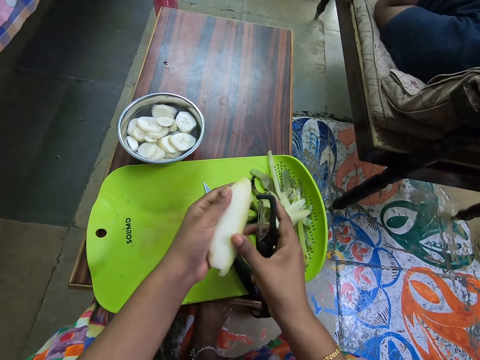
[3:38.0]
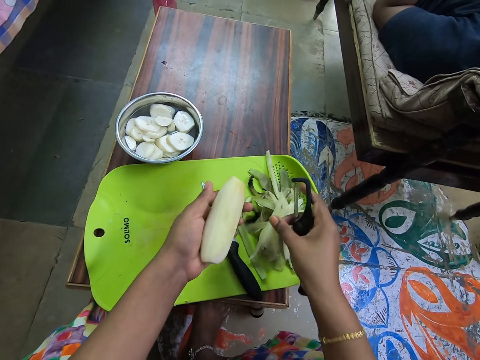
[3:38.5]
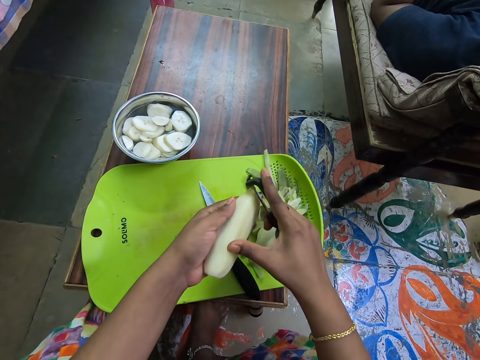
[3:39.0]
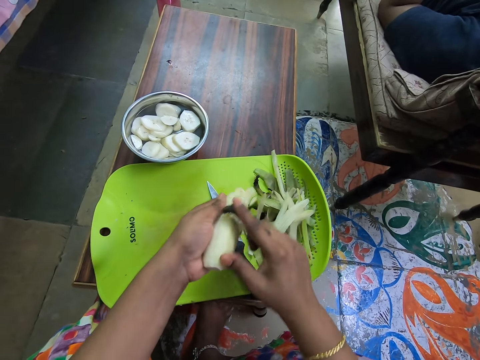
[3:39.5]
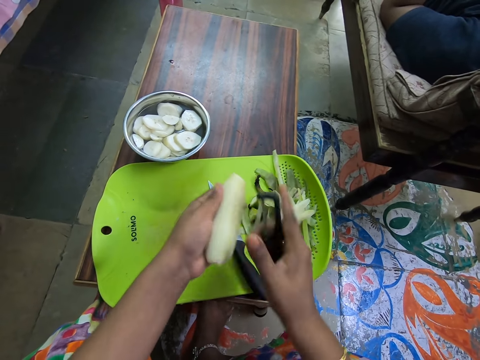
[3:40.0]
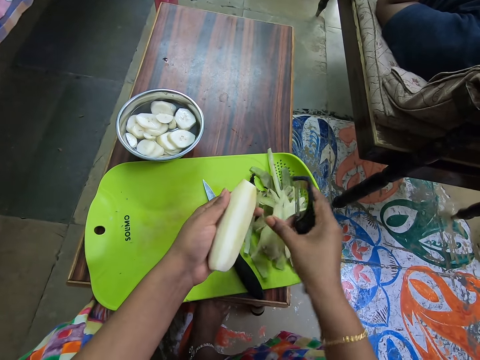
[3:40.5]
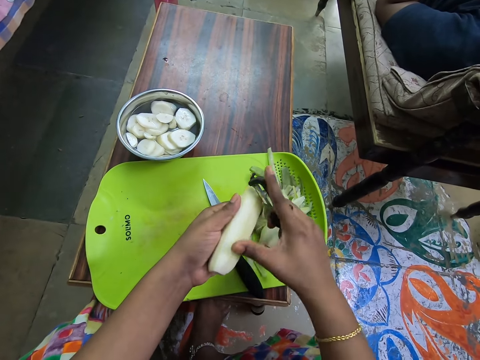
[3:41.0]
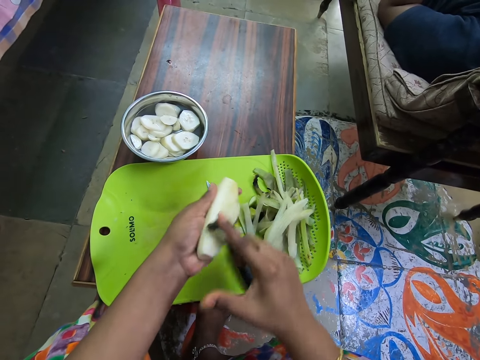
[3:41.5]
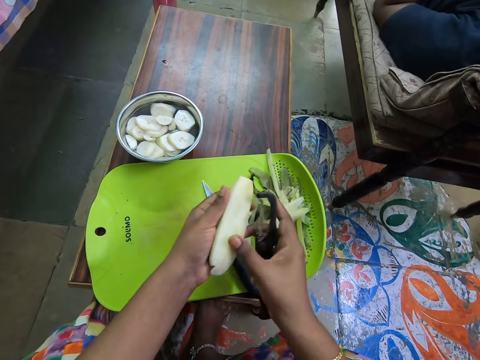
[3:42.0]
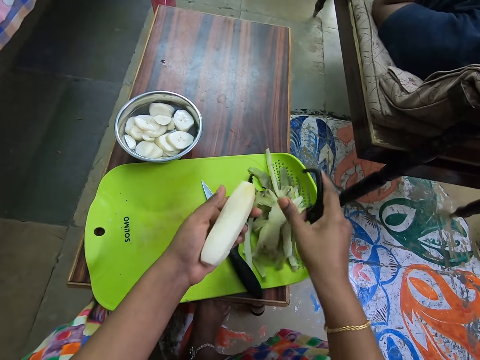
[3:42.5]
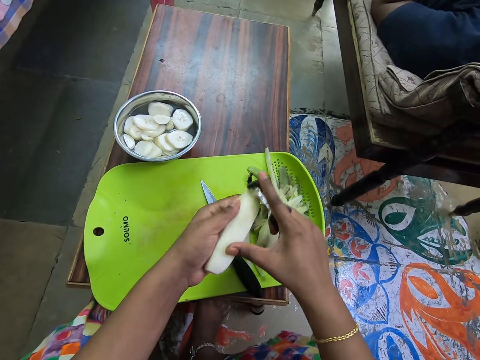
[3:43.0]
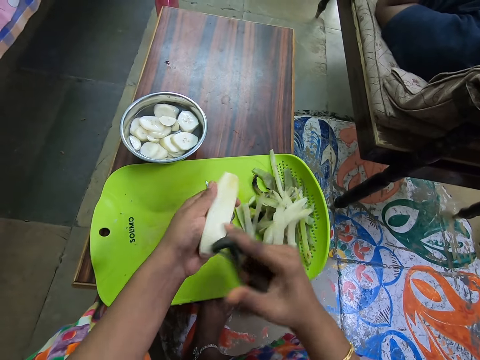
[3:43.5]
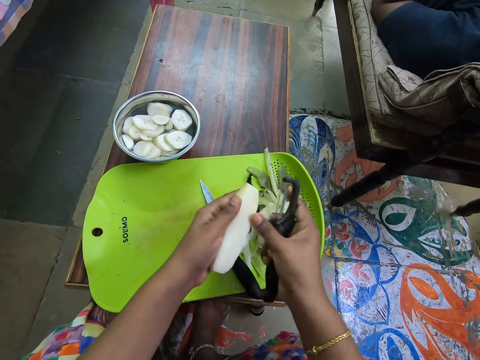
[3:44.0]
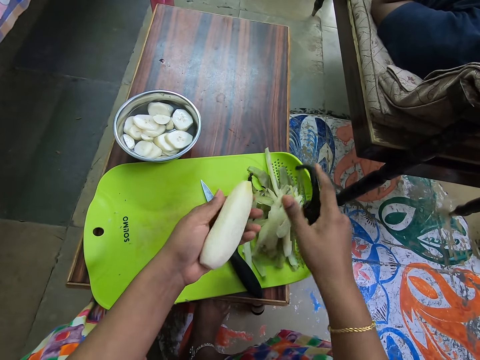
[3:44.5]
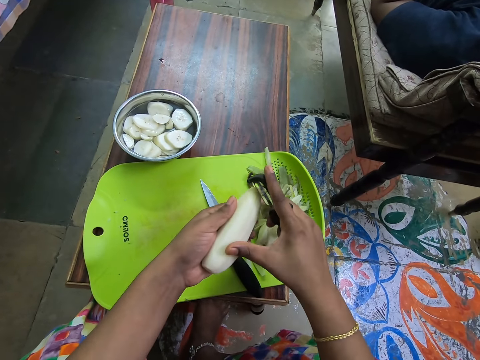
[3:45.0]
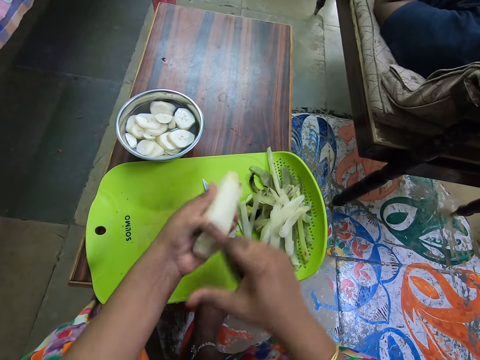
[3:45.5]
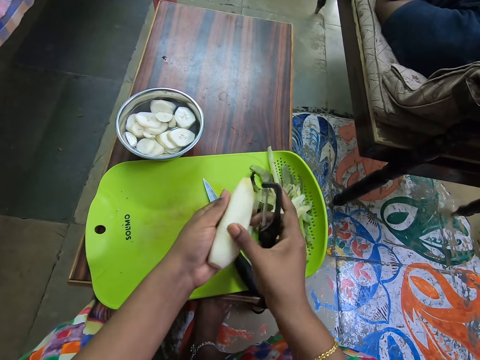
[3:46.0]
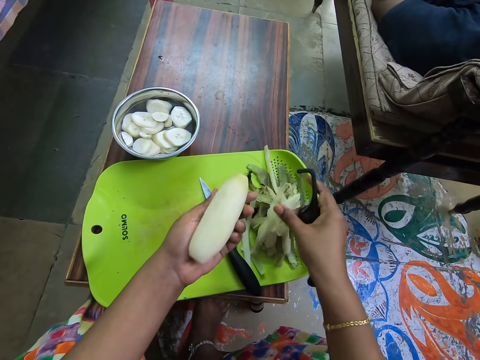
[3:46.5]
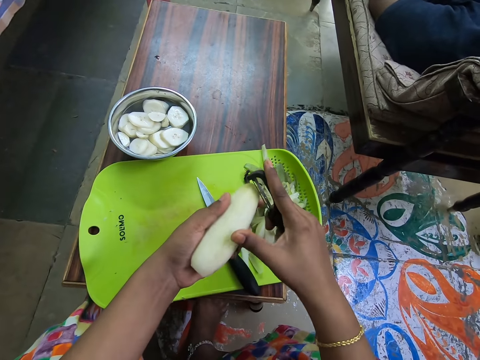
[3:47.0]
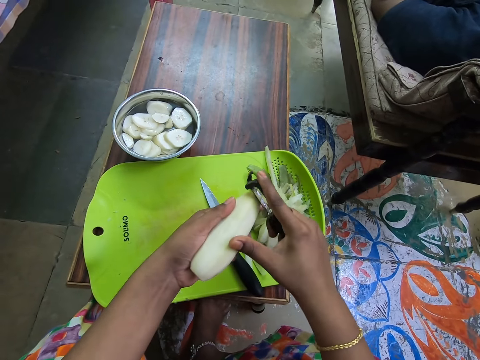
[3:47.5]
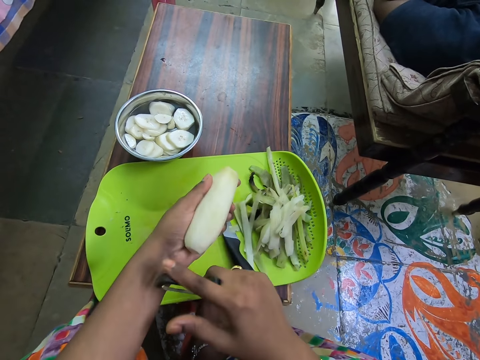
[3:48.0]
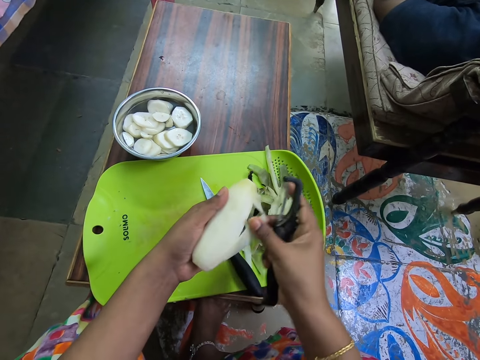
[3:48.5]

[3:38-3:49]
The camera wearer pulls the peel from the banana with her right hand. She drops the peel on the tray with her right hand. She peels the banana with the peeler in her right hand. She pulls the peel from the banana with her right hand. She drops the peel on the tray with her right hand. She peels the banana with the peeler in her right hand. She pulls the peel from the banana with her right hand. She drops the peel on the tray with her right hand. She peels the banana with the peeler in her right hand. She pulls the peel from the banana with her right hand. She drops the peel on the tray with her right hand. She peels the banana with the peeler in her right hand. She pulls the peel from the banana with her right hand. She drops the peel on the tray with her right hand. She peels the banana with the peeler in her right hand.

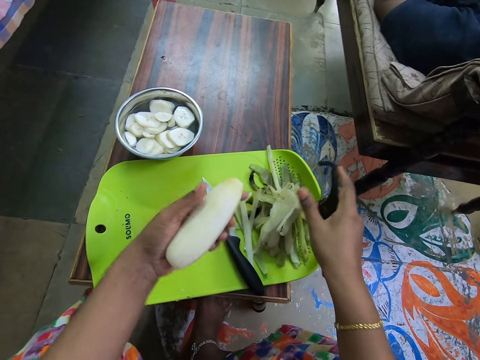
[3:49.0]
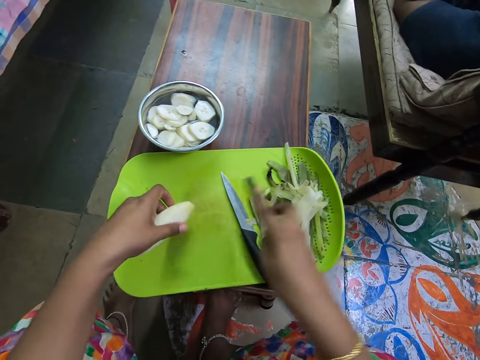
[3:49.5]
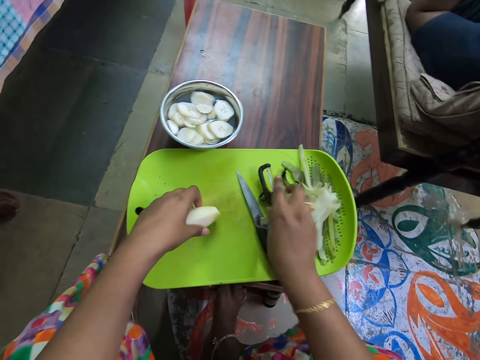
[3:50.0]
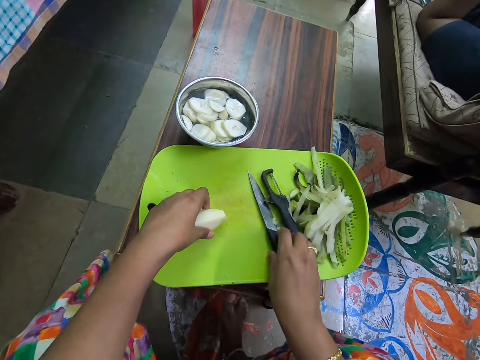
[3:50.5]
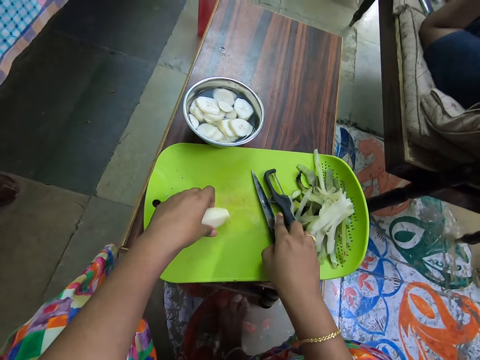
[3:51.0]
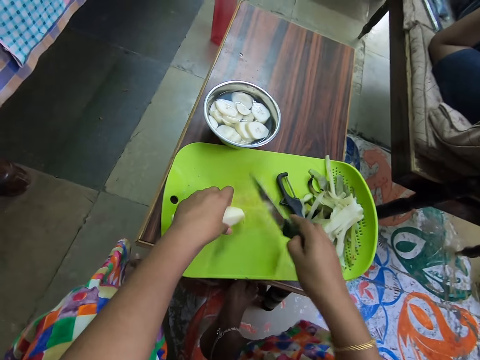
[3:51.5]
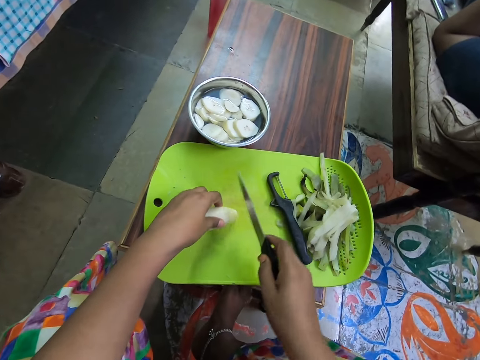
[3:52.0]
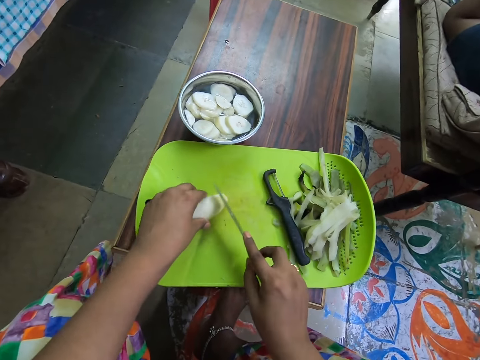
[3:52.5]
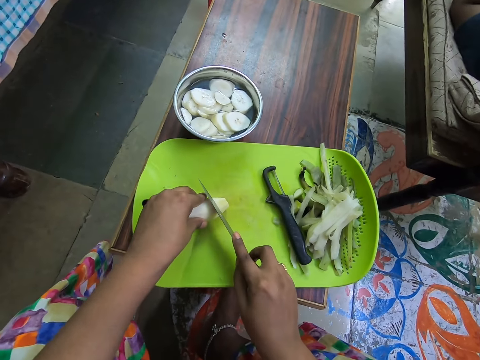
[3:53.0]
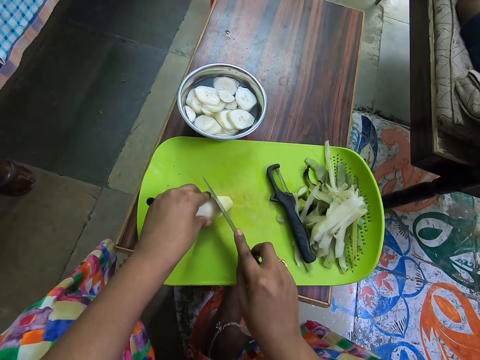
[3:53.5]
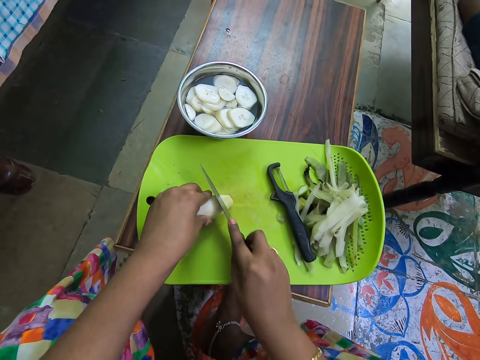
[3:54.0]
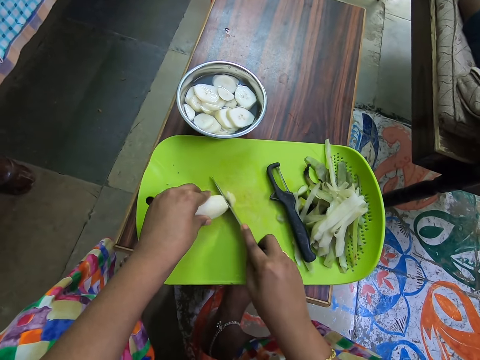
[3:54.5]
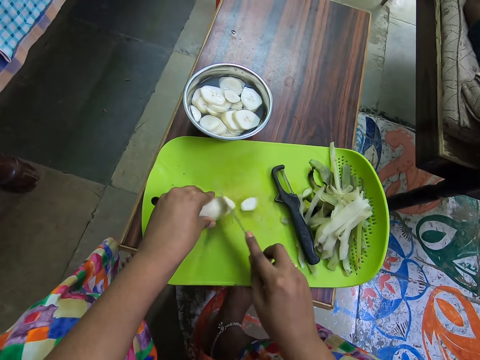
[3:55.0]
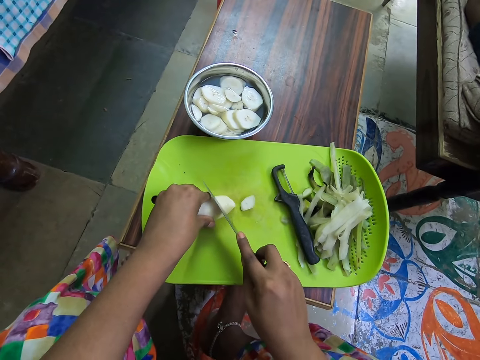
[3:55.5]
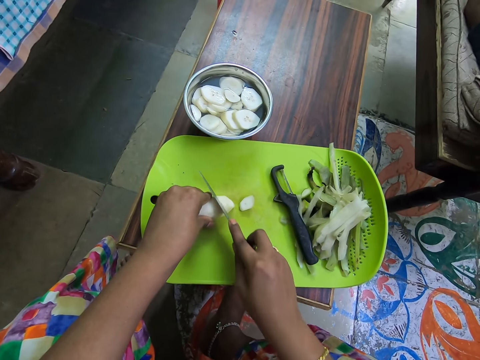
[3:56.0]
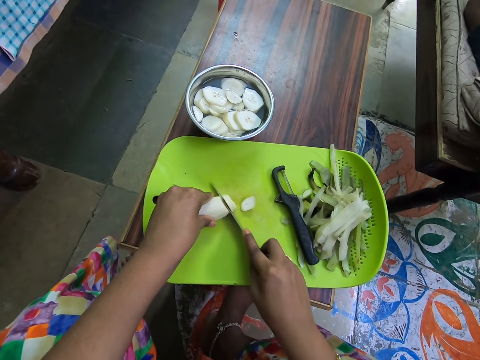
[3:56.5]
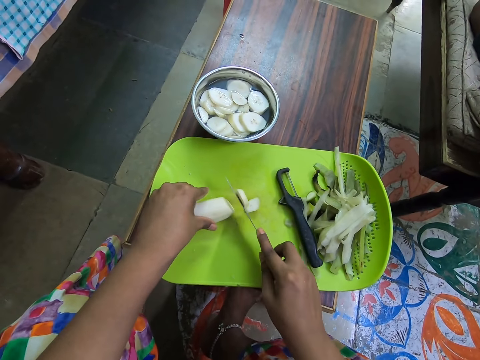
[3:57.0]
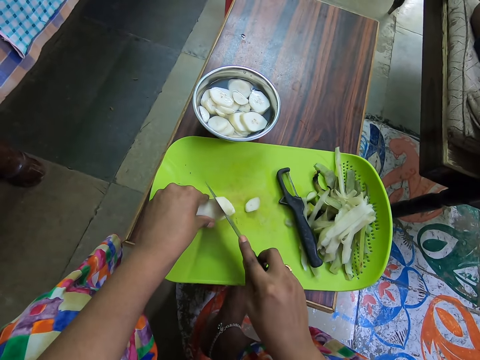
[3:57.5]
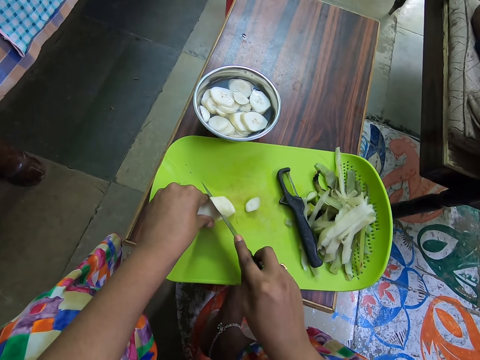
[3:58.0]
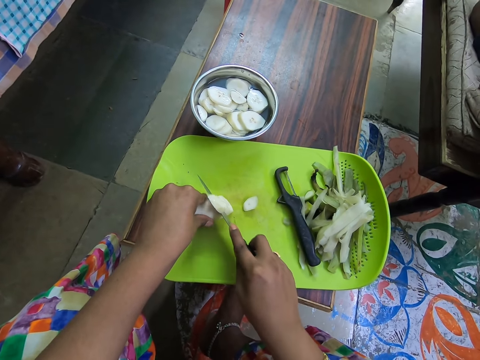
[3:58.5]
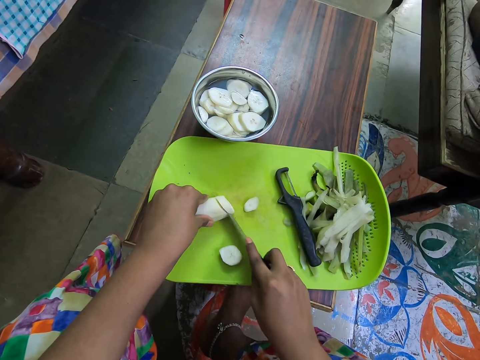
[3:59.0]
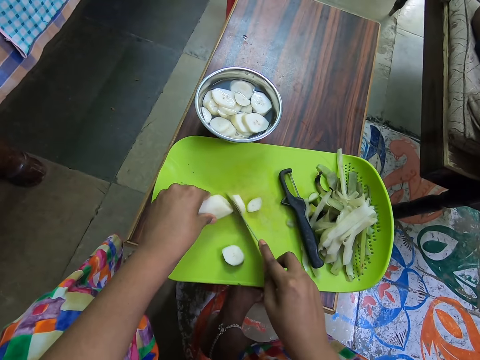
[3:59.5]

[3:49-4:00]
The camera wearer pulls the peel from the banana with her right hand. She drops the peel on the tray with her right hand. She places the banana on the tray with her left hand. She drops the peeler on the tray with her right hand. She picks the knife from the tray with her right hand. She cuts the banana on the tray with the knife in her right hand.

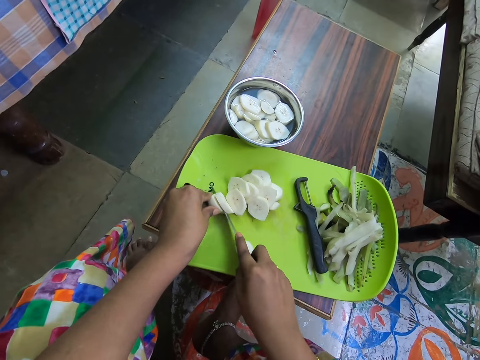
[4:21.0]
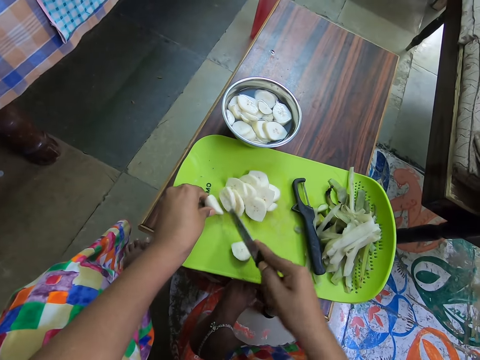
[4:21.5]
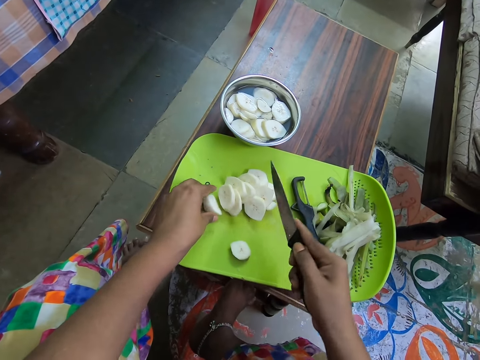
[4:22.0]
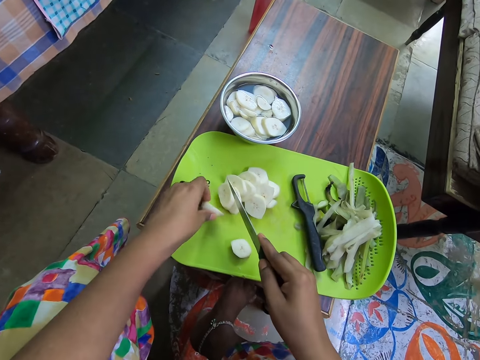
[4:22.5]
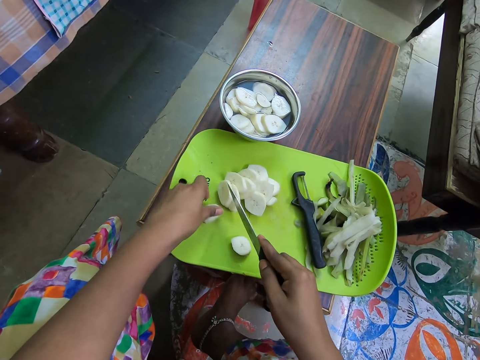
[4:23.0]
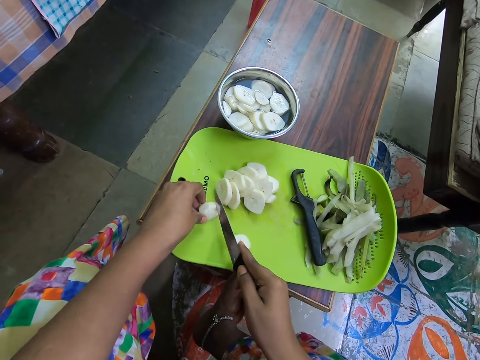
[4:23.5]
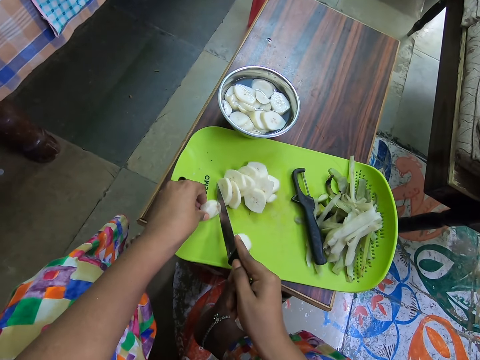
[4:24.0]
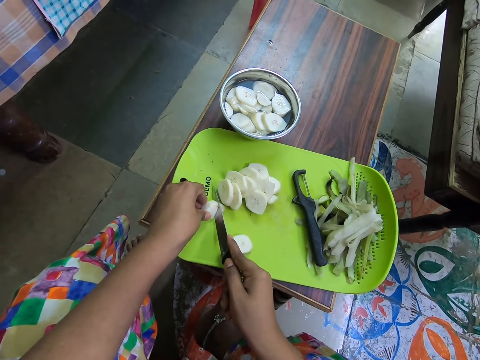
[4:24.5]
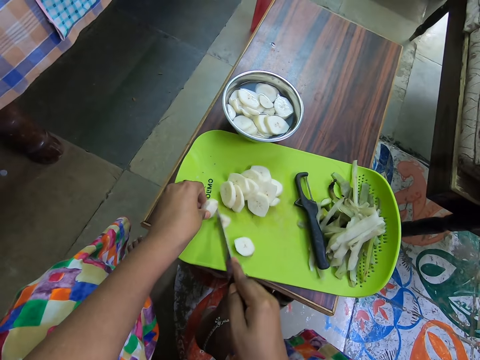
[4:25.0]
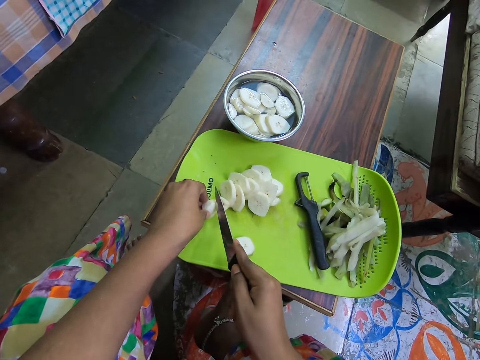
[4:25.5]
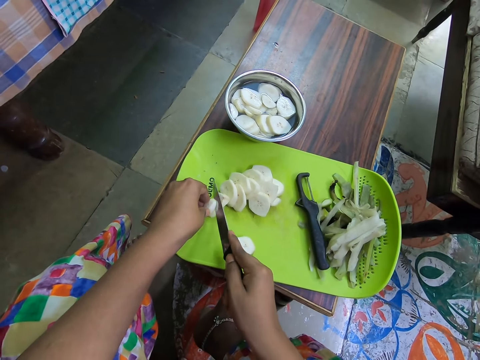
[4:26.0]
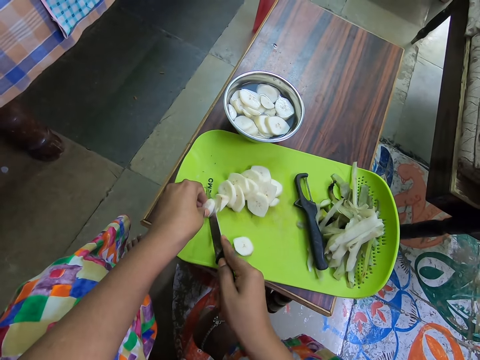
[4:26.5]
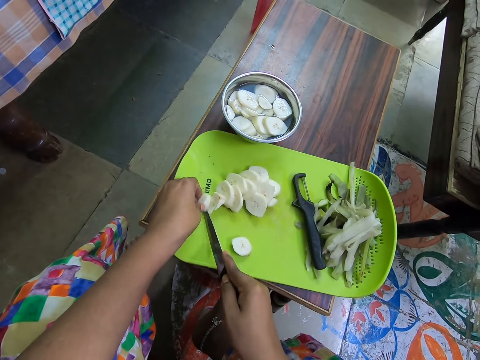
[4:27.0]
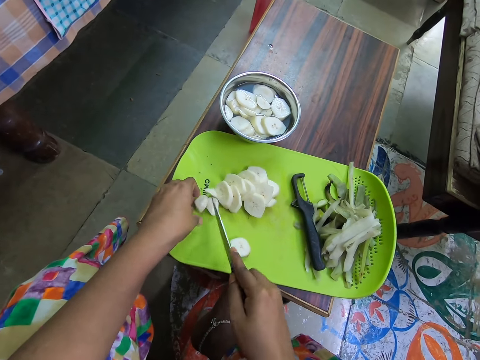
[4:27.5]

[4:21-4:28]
The camera wearer adjusts the banana on the tray with her left hand. She cuts the banana on the tray with the knife in her right hand.
